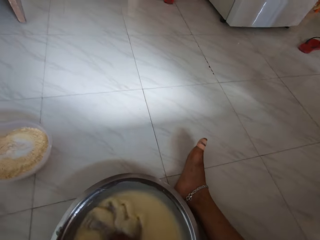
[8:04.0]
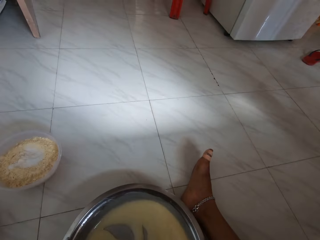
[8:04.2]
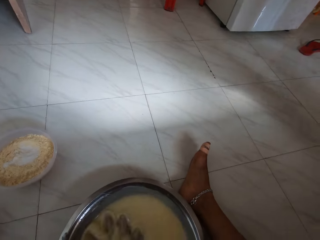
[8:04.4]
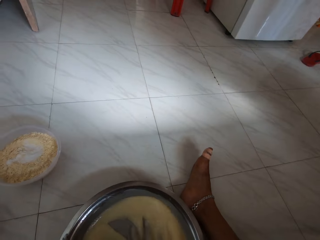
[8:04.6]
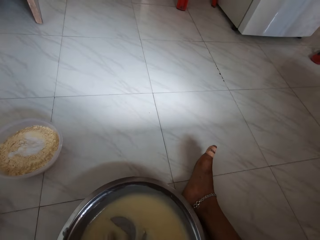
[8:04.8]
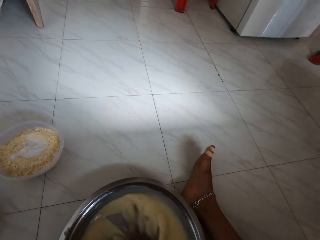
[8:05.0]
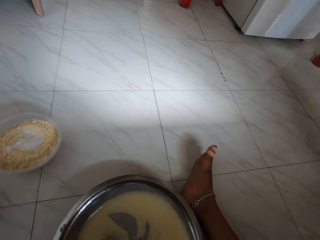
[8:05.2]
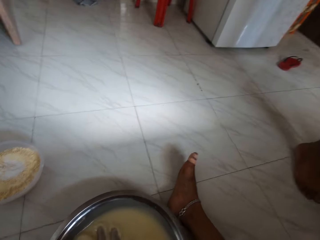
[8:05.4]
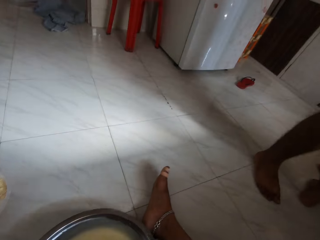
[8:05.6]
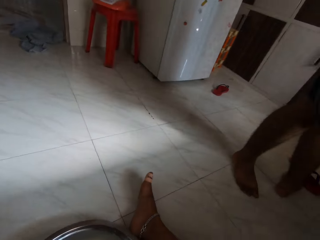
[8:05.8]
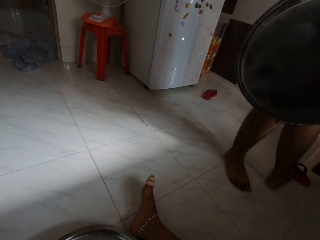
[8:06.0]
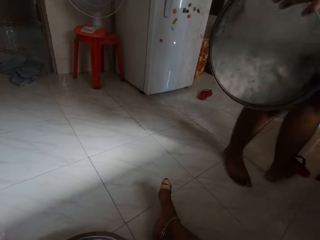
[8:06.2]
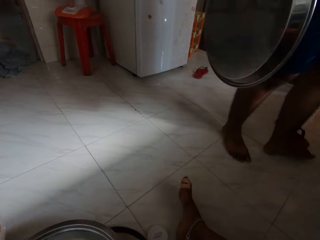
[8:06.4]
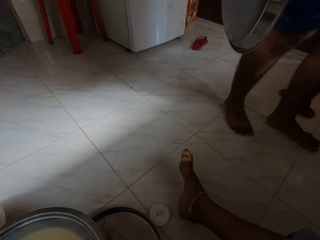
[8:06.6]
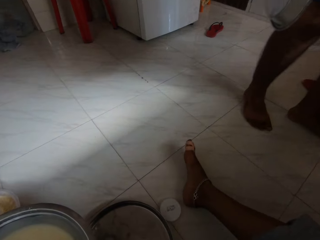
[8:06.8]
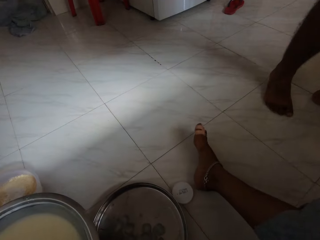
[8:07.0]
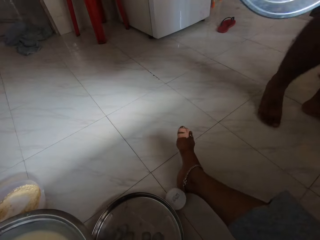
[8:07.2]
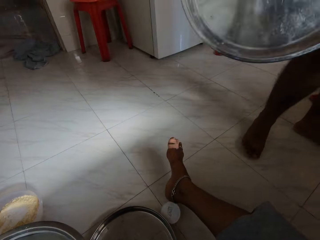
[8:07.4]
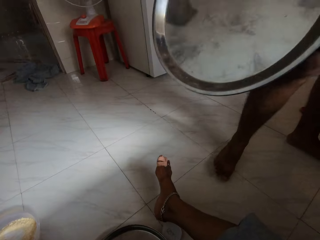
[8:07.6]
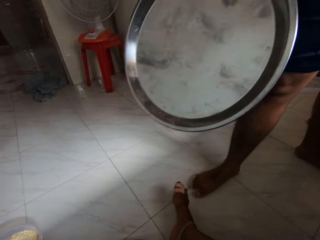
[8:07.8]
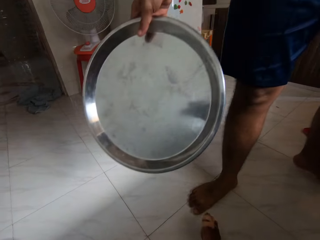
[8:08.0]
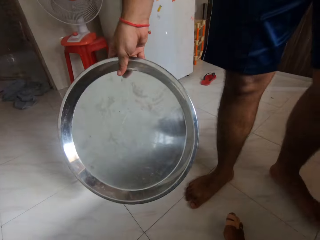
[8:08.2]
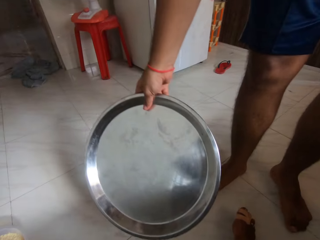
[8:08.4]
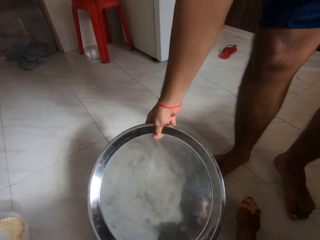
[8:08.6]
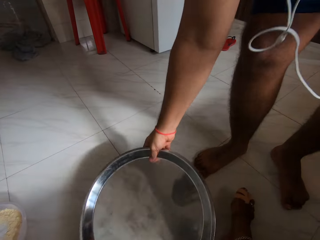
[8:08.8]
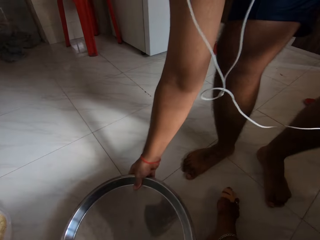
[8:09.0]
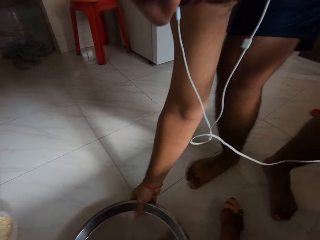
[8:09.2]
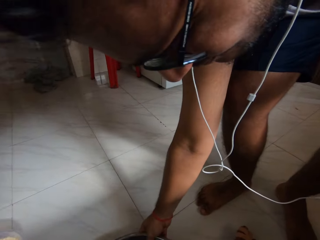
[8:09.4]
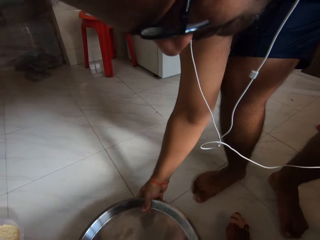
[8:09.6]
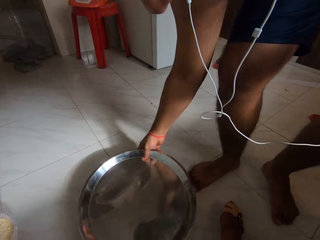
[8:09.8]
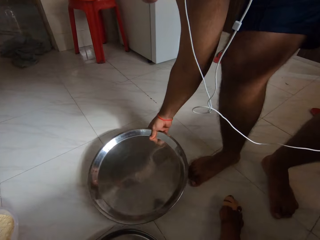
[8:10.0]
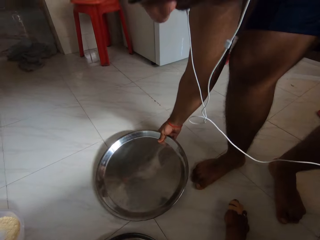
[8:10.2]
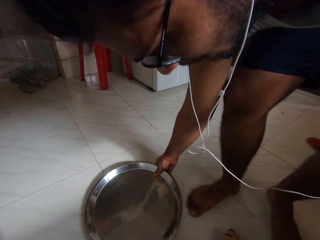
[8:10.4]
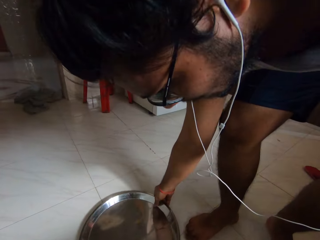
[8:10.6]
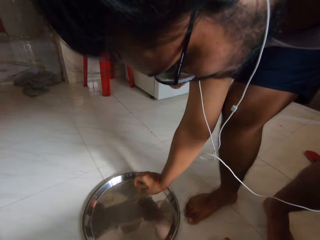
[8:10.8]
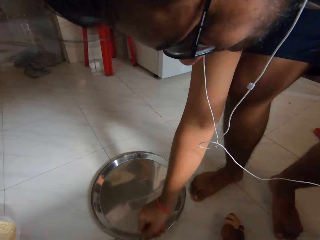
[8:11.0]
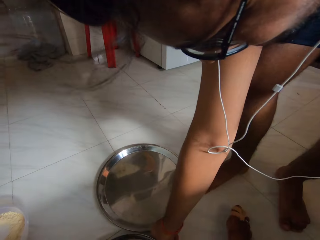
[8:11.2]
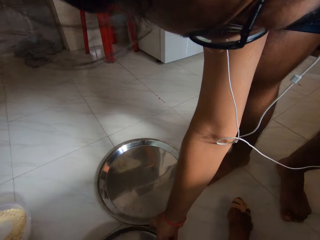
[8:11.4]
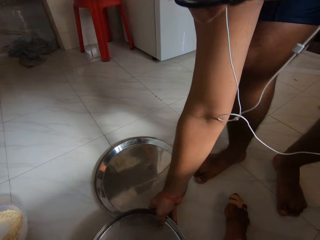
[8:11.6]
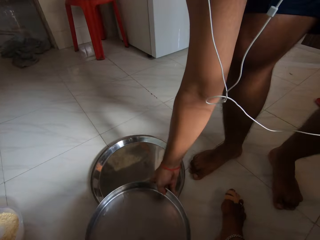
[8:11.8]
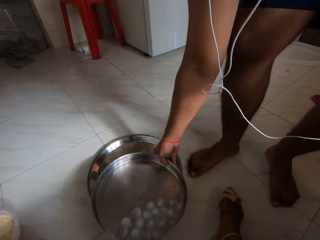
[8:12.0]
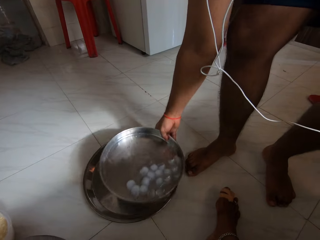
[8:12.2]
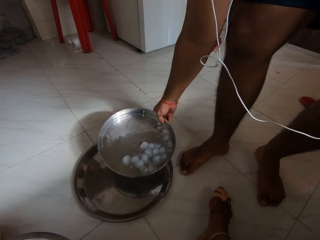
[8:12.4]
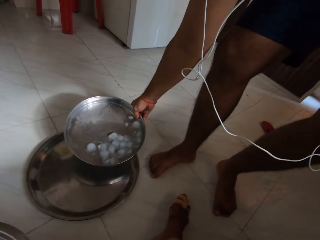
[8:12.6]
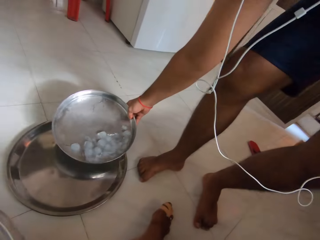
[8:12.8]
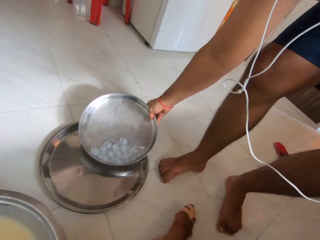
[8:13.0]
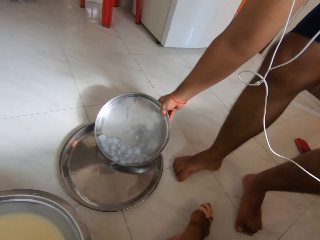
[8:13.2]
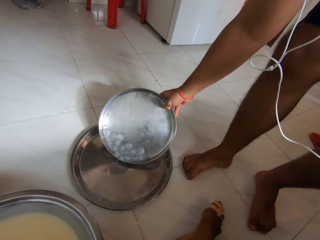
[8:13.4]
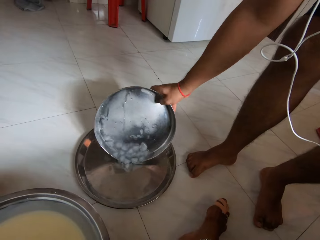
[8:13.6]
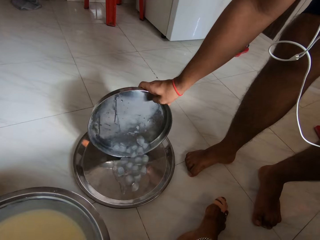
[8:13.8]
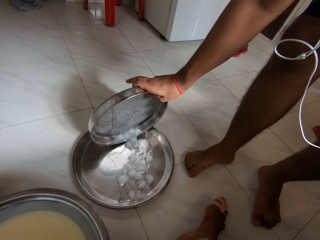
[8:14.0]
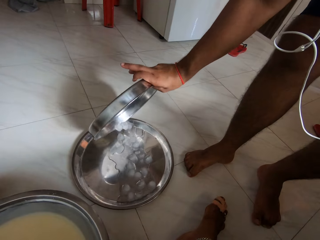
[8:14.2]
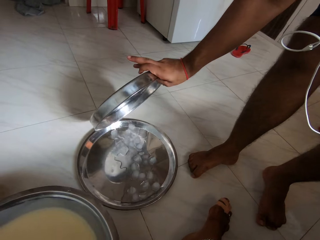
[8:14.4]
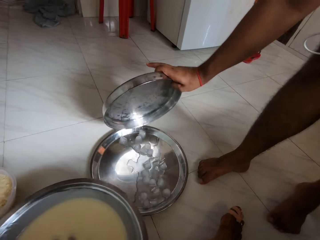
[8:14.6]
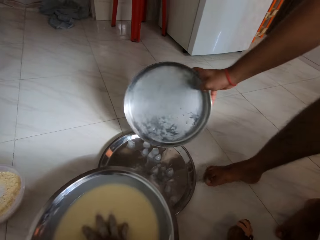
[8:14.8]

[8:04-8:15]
A man holds a tray in his right hand. He drops the tray of sugar in his right hand on the floor and picks up the tray of sugar on the floor with his right hand. The camera wearer pours sugar in the tray of sugar in his right hand on the tray on the floor.

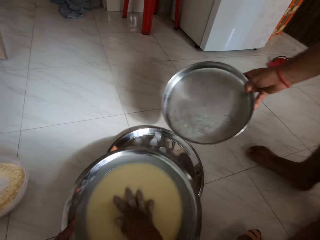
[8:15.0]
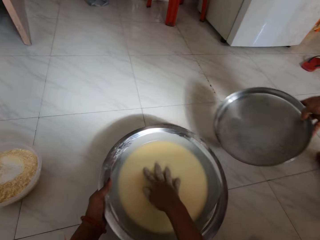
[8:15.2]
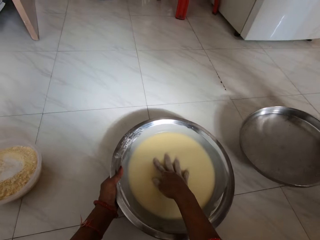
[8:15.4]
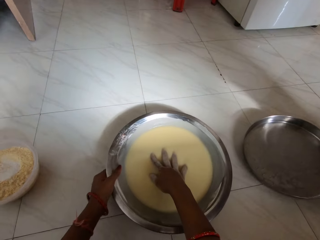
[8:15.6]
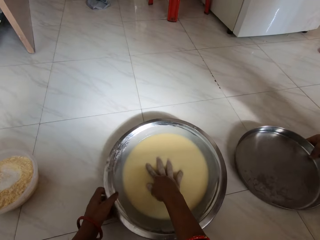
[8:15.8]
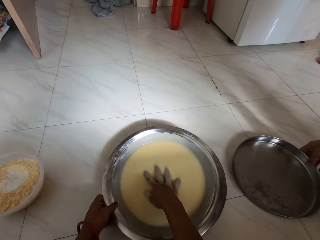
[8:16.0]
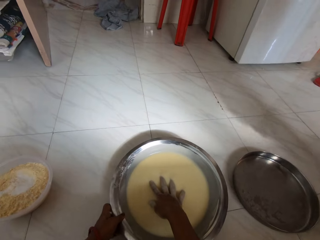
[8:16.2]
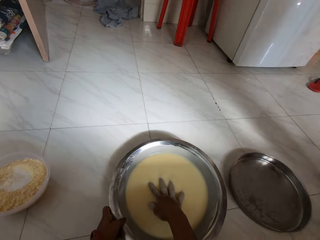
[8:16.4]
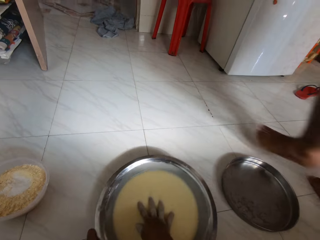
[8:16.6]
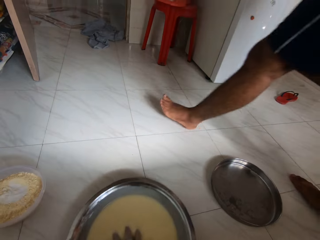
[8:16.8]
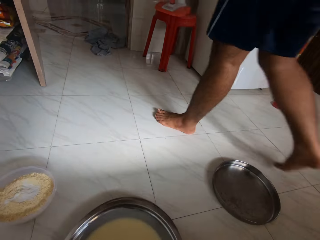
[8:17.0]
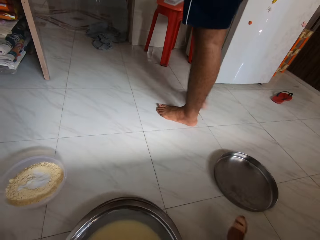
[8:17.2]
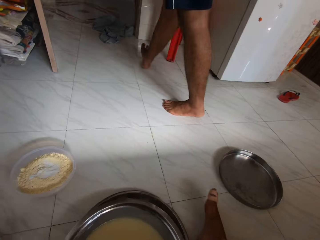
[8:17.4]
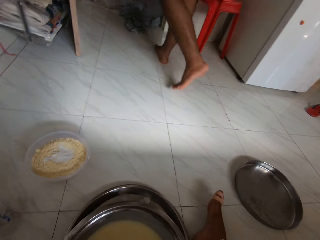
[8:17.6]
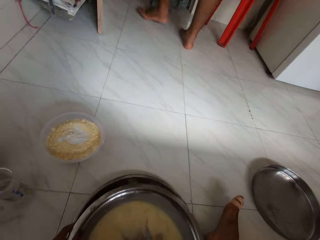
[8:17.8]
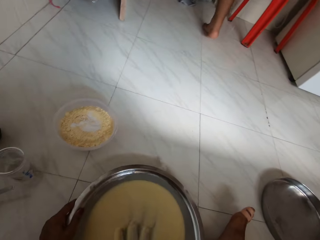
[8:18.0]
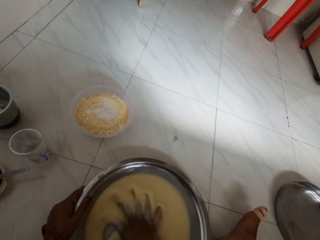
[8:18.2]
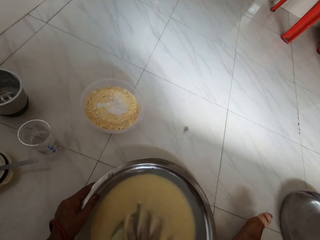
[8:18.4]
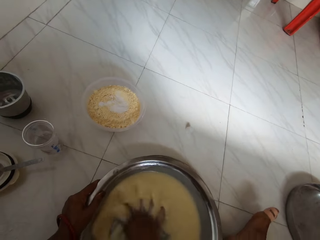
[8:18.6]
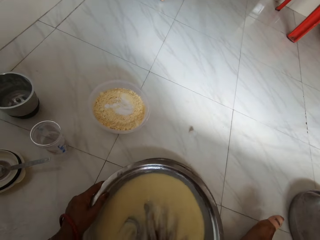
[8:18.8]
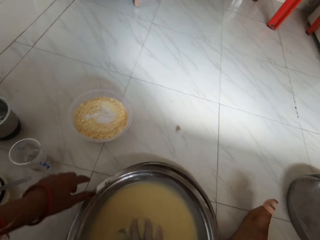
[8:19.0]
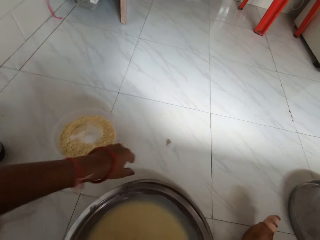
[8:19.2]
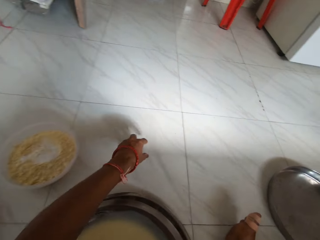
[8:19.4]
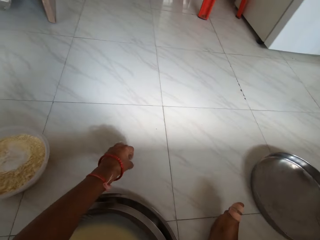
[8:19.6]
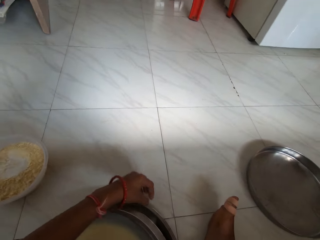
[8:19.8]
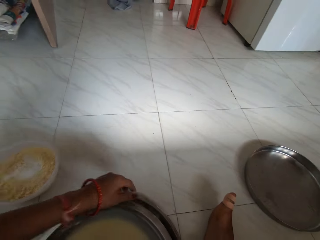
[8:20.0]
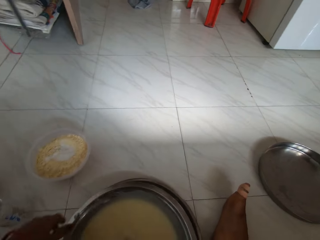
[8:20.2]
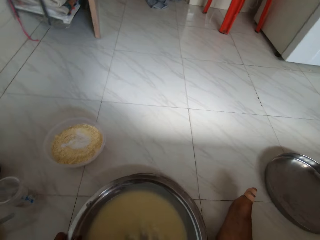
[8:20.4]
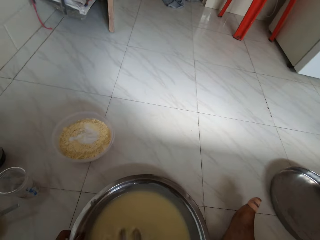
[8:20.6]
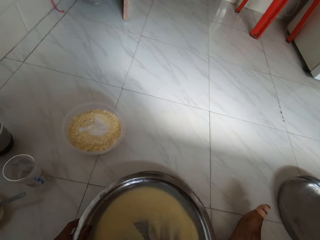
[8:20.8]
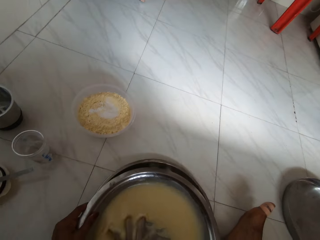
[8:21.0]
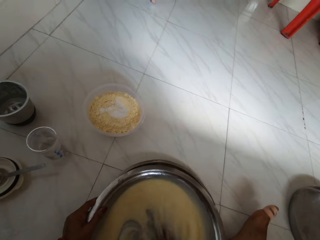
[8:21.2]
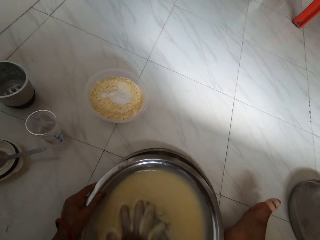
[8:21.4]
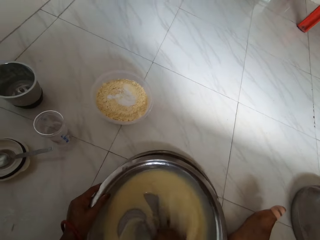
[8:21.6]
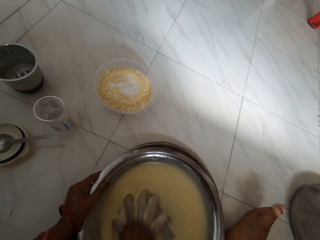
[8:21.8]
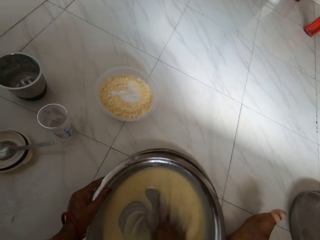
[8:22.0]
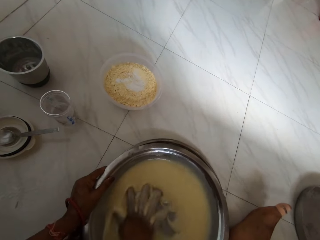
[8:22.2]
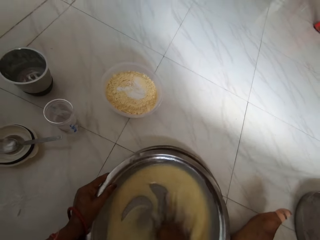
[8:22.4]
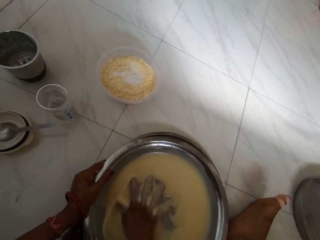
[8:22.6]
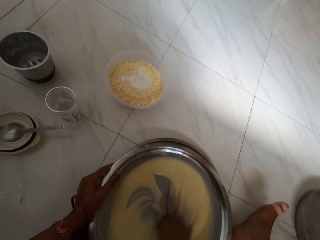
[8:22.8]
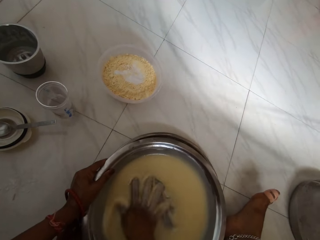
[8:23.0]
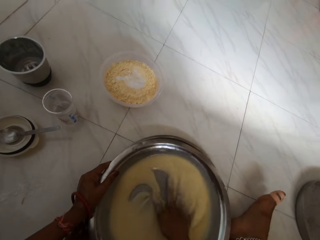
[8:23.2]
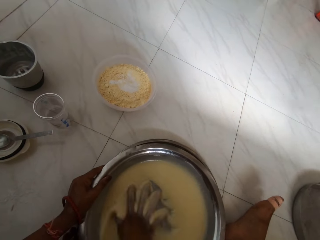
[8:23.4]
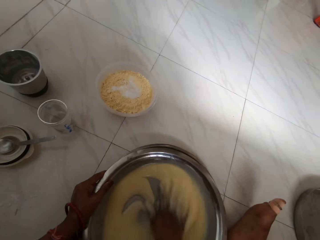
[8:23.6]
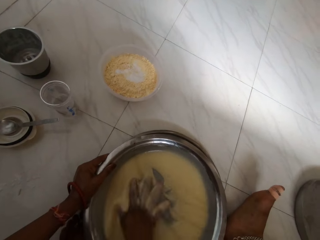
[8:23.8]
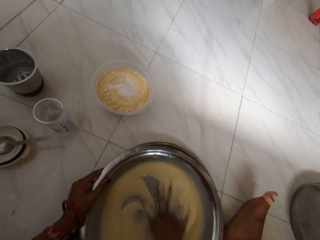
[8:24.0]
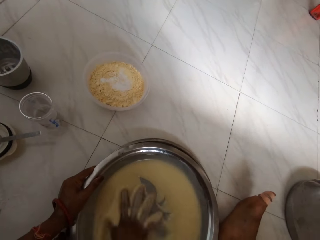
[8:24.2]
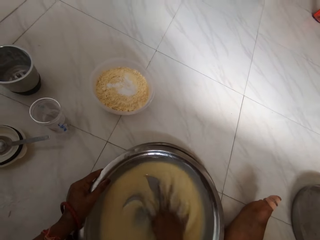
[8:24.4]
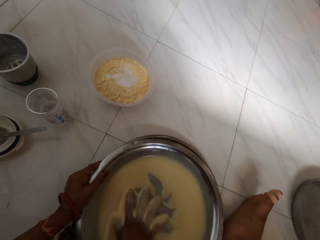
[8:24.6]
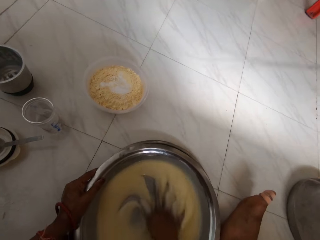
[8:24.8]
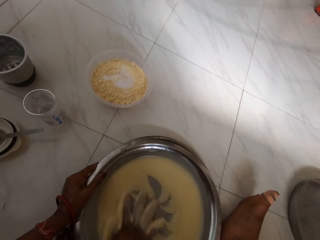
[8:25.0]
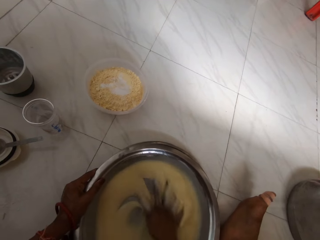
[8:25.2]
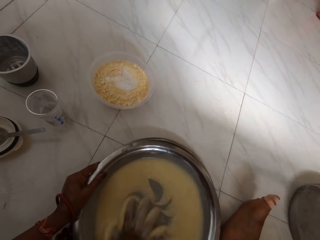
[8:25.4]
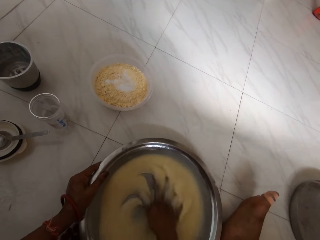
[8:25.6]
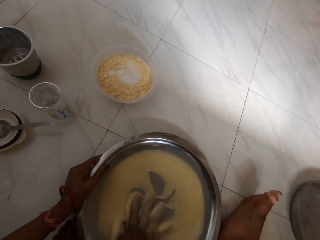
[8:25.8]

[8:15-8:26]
The camera wearer places the pan in her hands on the tray on the floor. She moves the pan on the tray on the floor towards her with her hands. A man walks out of the kitchen. The camera wearer mixes the flour and egg mixture with her right hand. She picks up a cube of sugar on the floor with her left hand and drops the cube of sugar in her left hand on the tray on the floor. She holds the pan with her left hand.
